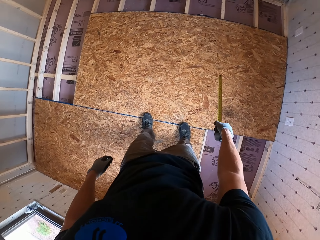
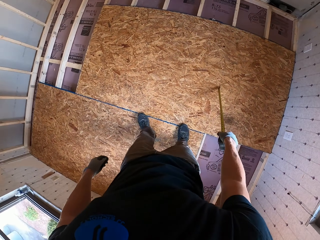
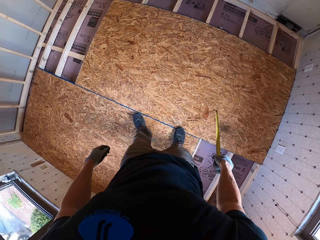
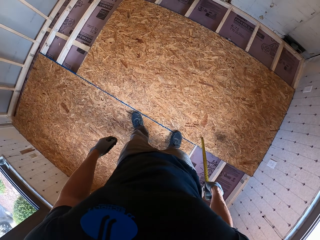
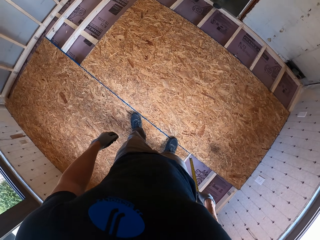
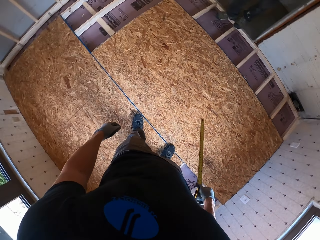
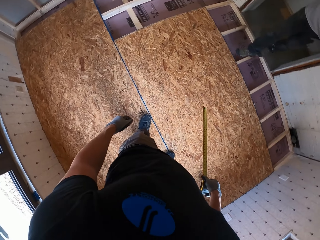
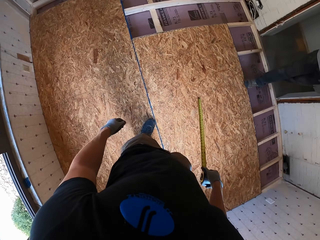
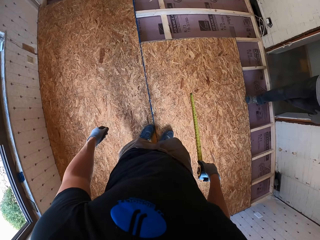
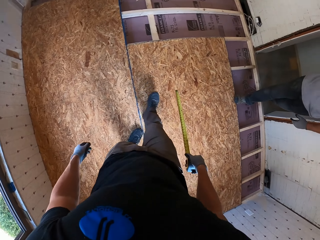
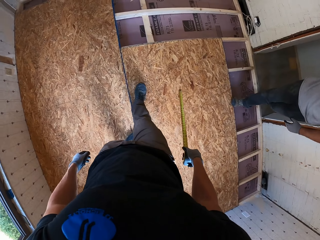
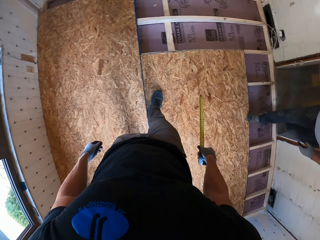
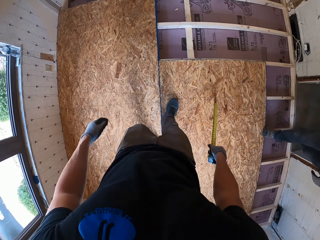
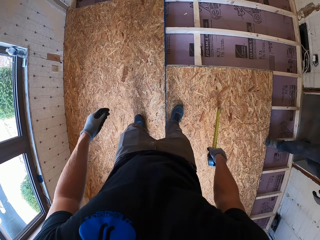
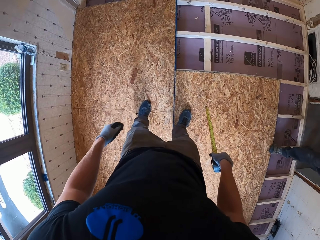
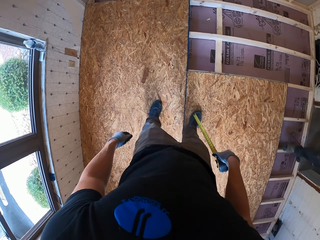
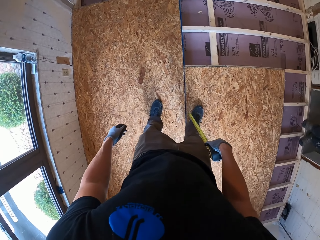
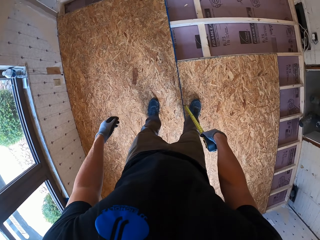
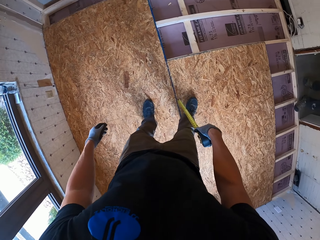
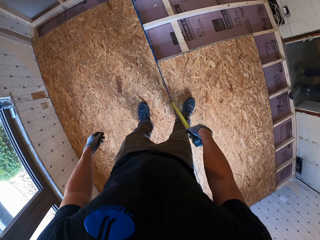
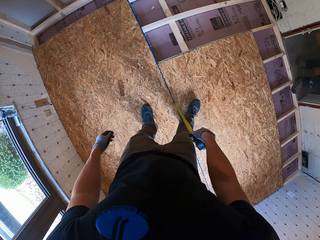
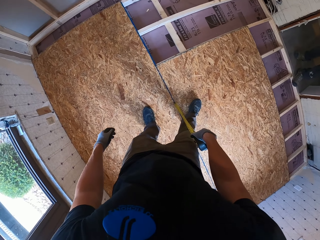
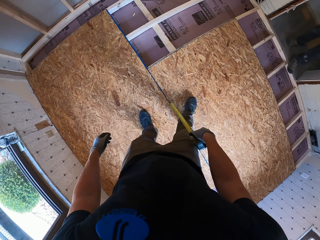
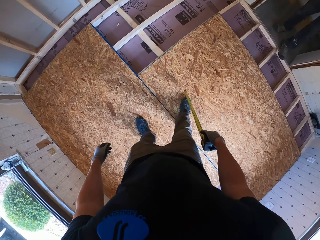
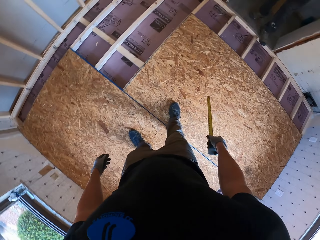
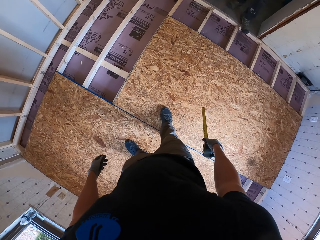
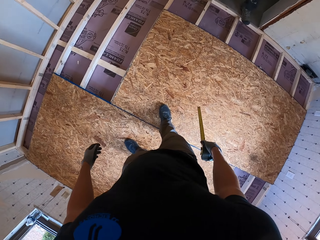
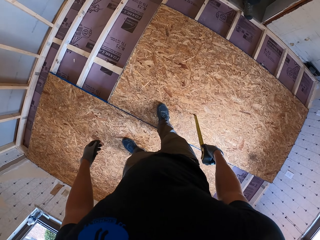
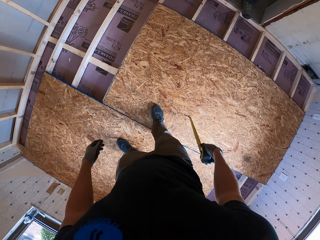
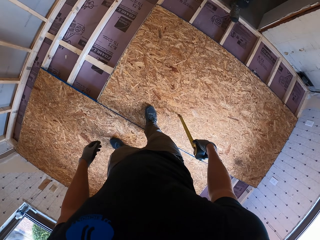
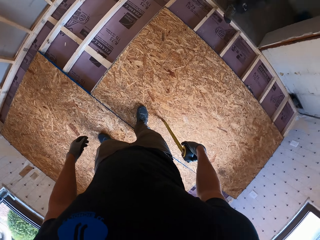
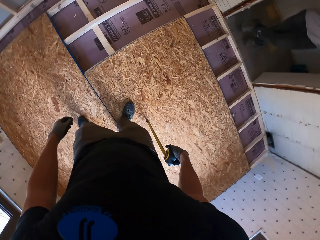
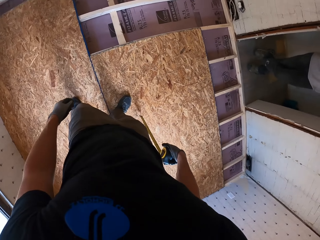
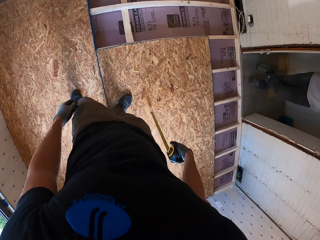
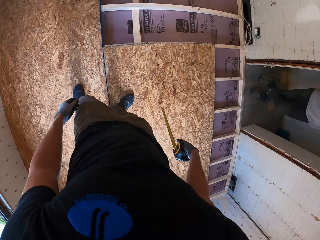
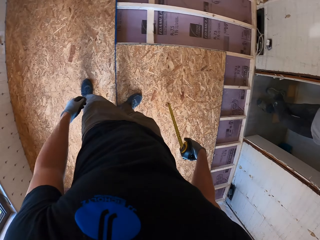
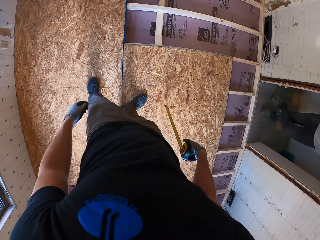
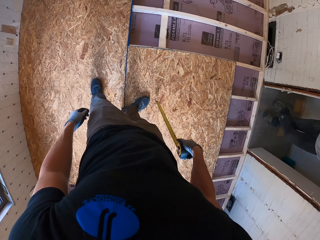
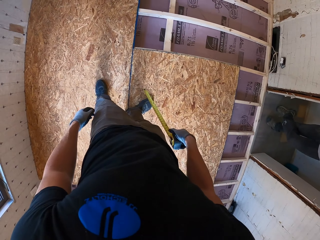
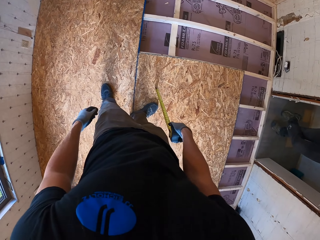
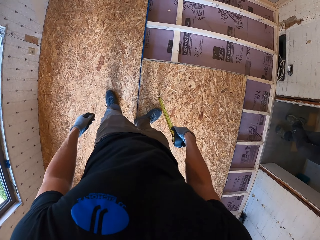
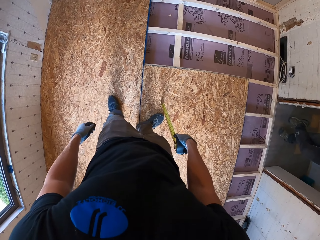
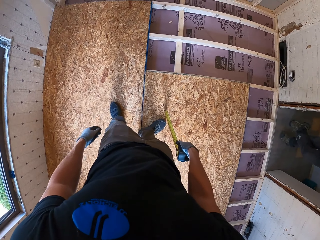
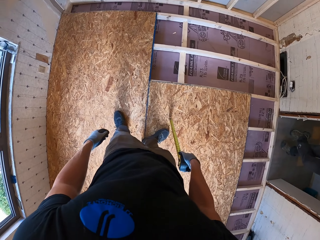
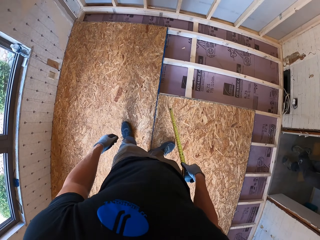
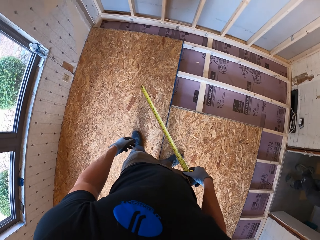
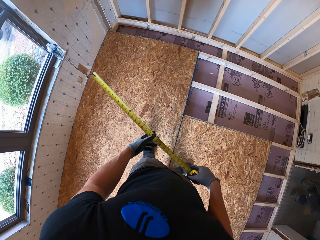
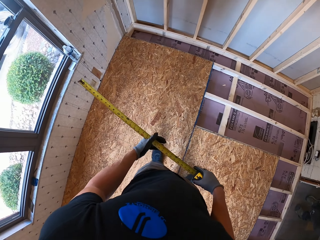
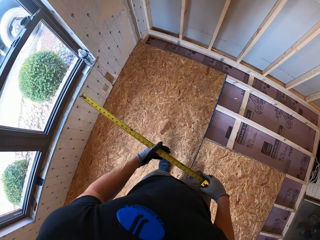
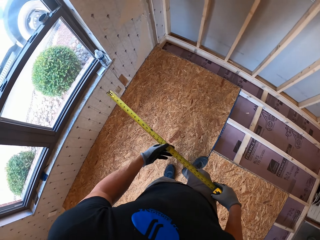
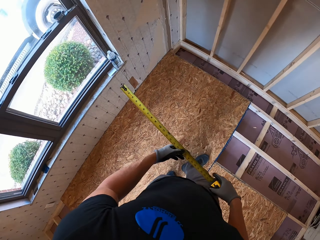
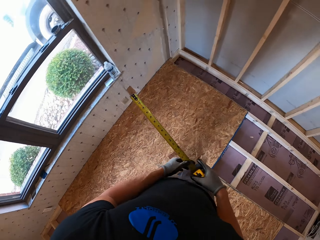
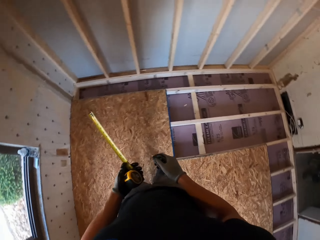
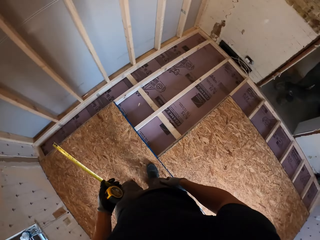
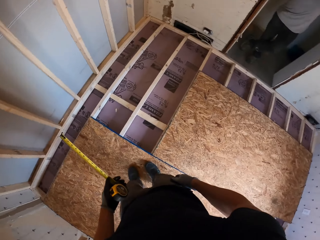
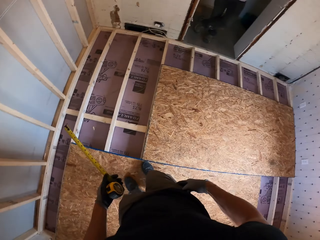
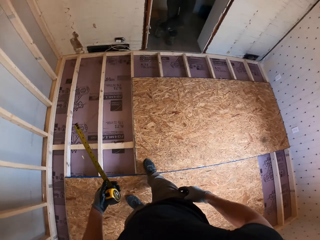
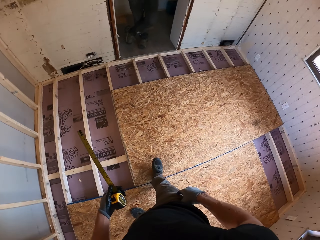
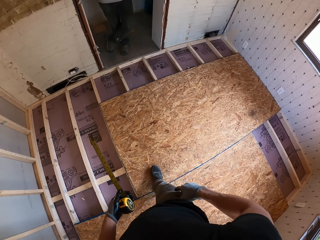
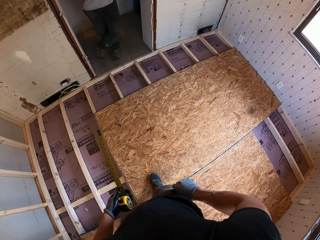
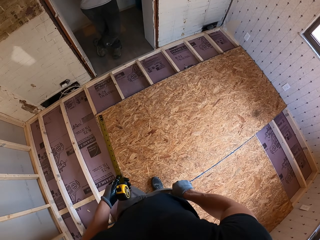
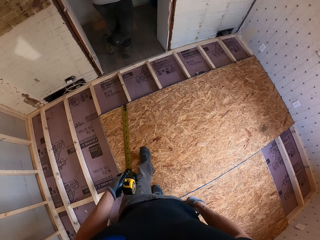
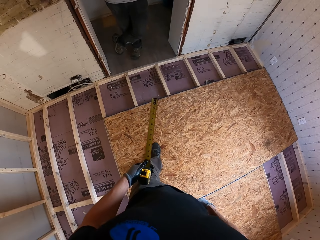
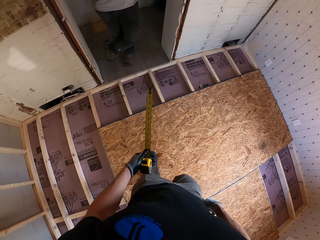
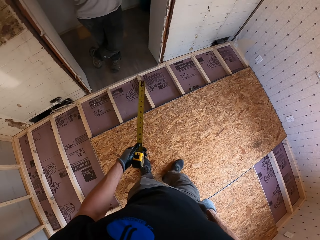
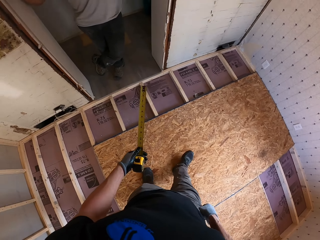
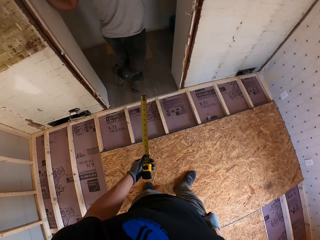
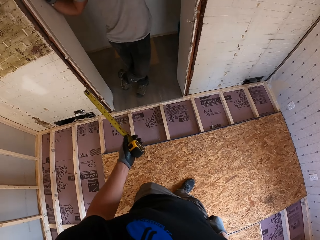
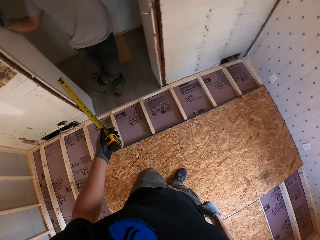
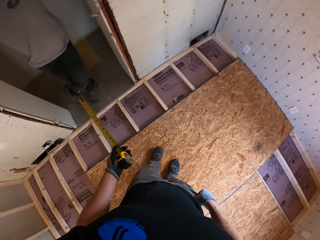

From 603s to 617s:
The camera wearer points on the board with the tape. They walk on the board. They stare at the board. They walk on the board.

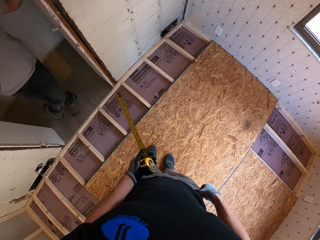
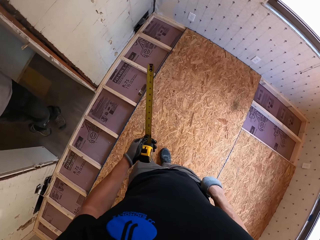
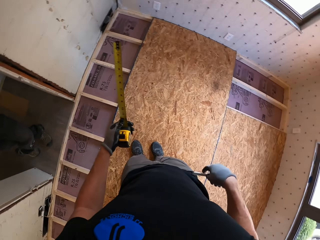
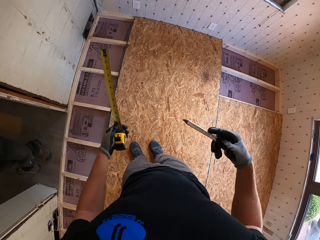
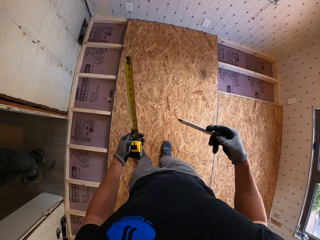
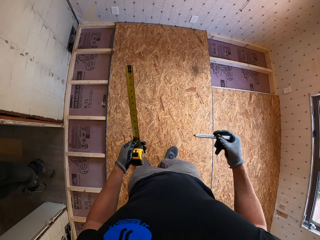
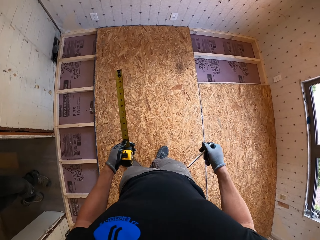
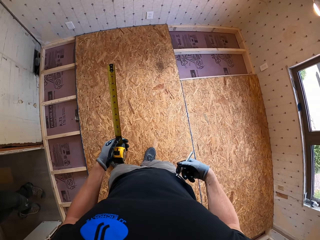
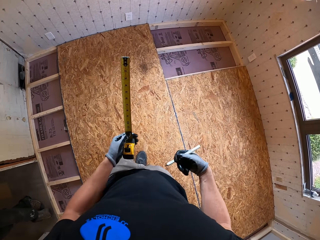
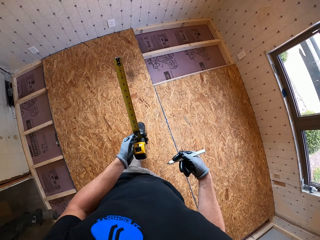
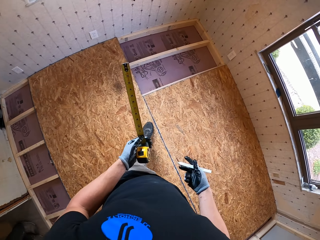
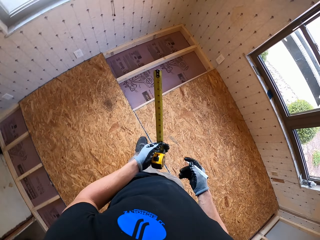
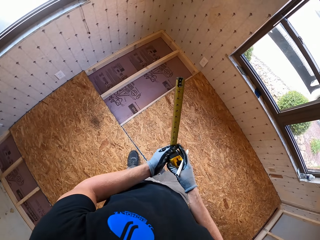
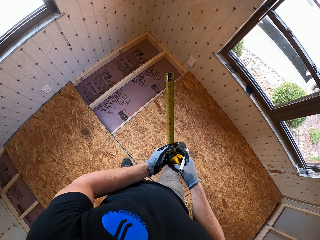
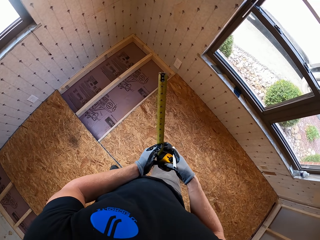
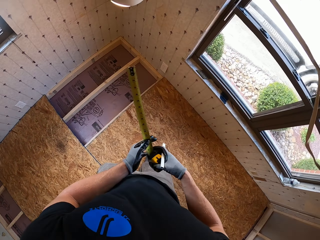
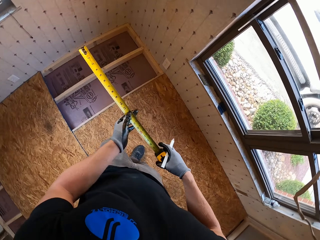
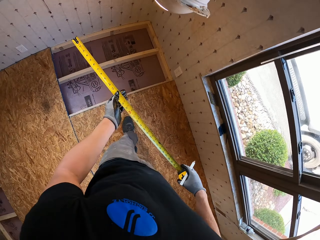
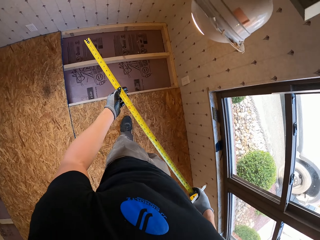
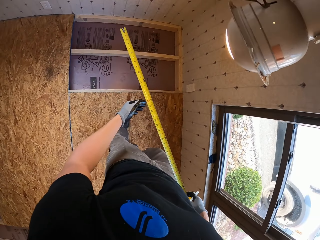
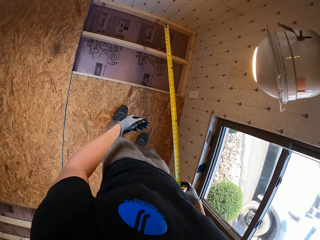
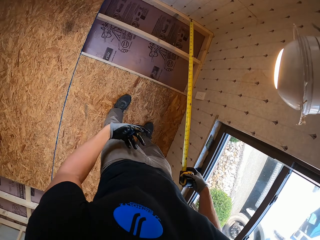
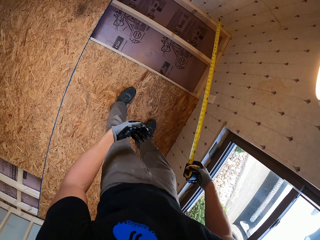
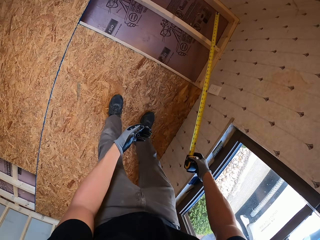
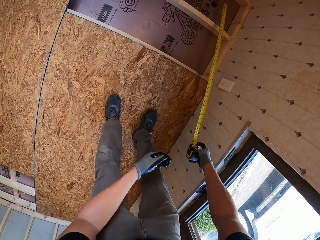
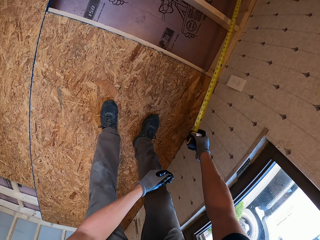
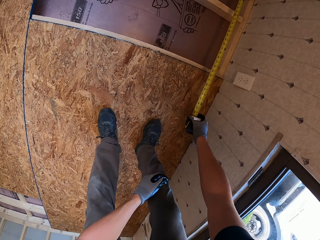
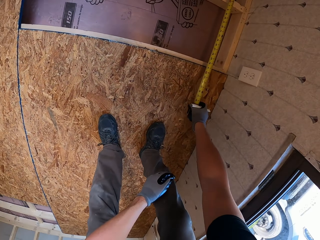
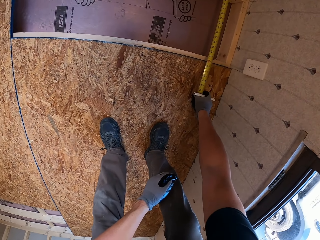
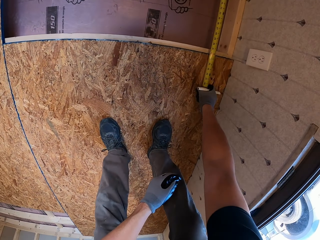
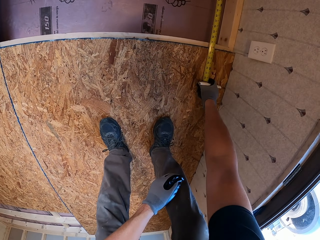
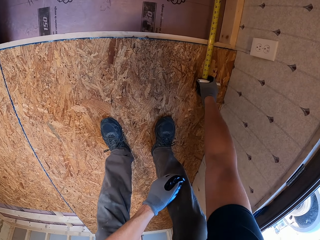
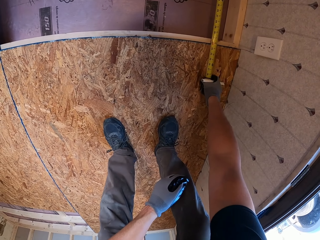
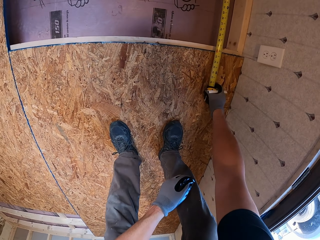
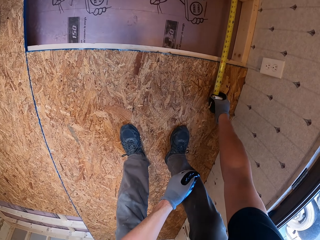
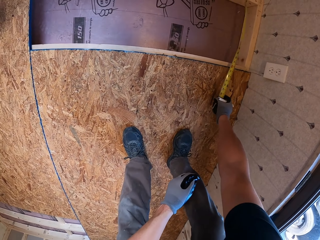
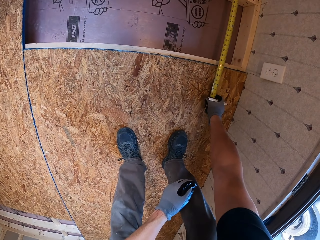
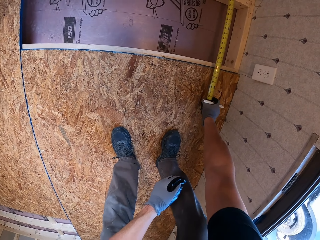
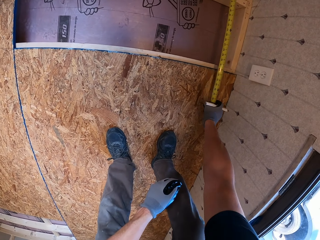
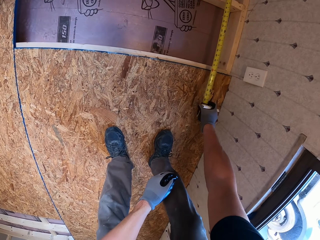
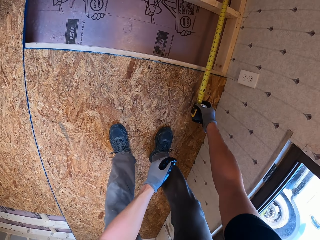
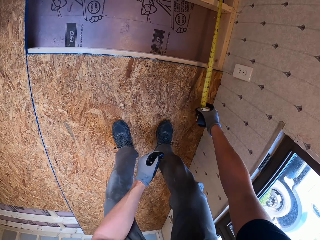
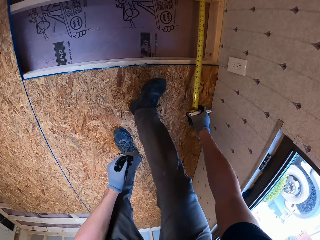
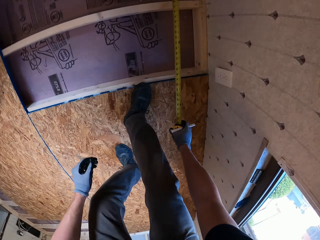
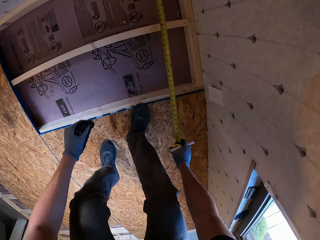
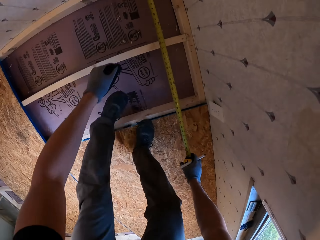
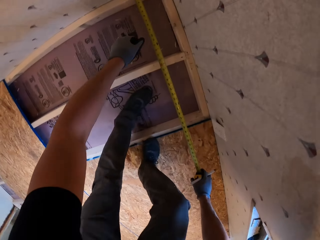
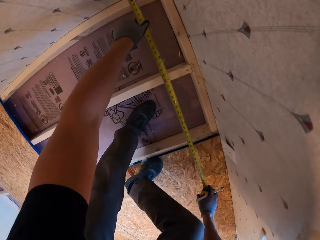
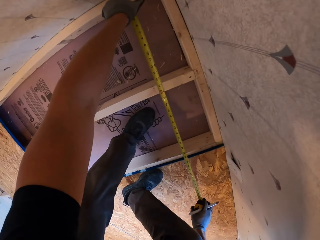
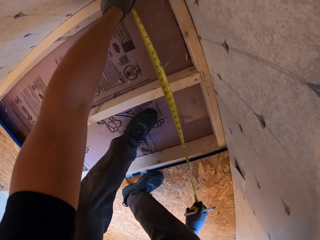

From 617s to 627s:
The camera wearer removes the pen from the pocket. They measure the board with the tape.
